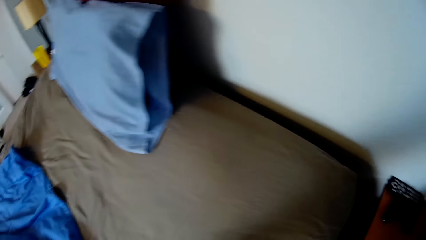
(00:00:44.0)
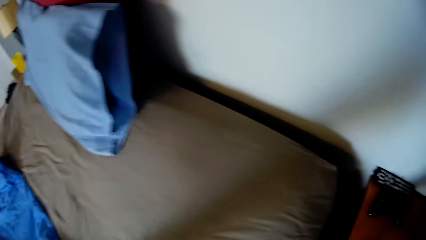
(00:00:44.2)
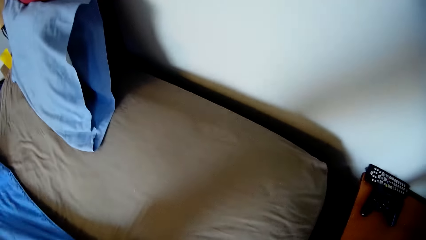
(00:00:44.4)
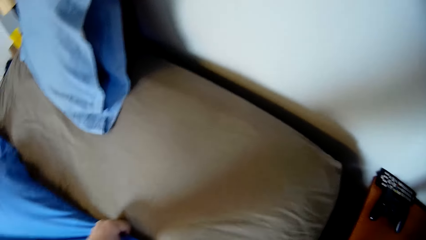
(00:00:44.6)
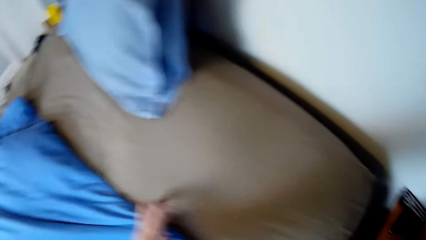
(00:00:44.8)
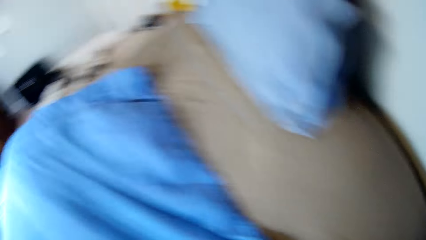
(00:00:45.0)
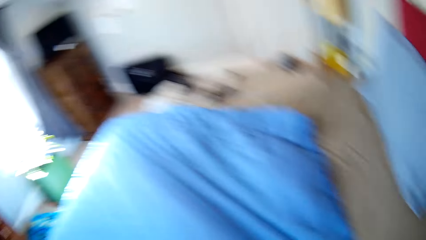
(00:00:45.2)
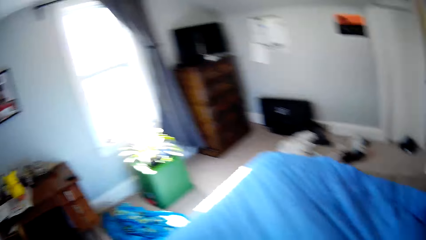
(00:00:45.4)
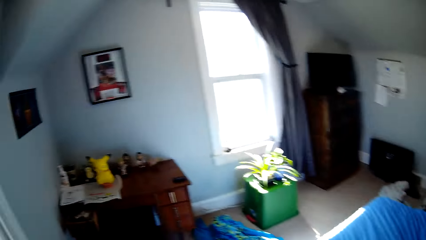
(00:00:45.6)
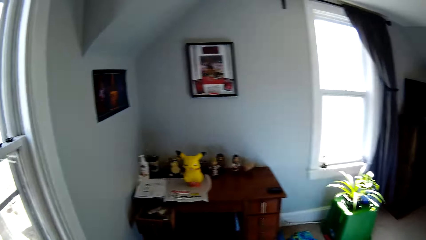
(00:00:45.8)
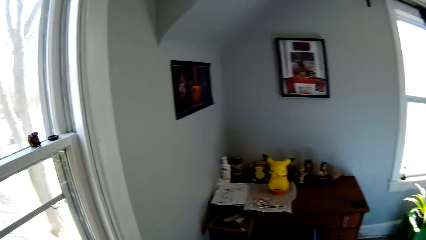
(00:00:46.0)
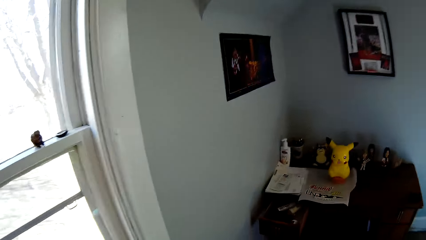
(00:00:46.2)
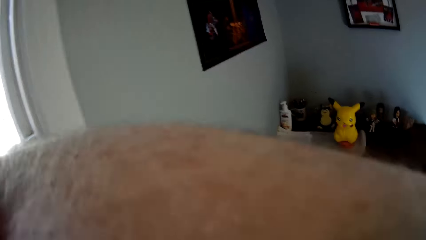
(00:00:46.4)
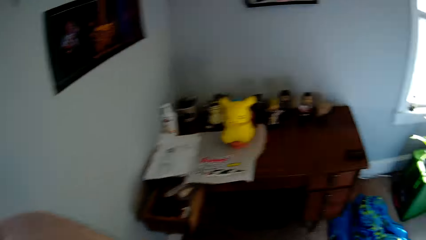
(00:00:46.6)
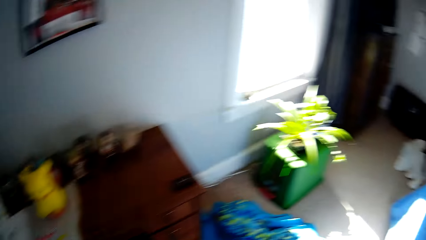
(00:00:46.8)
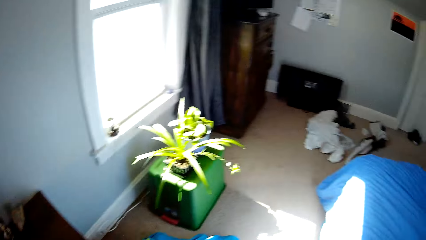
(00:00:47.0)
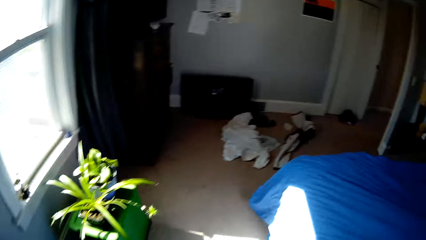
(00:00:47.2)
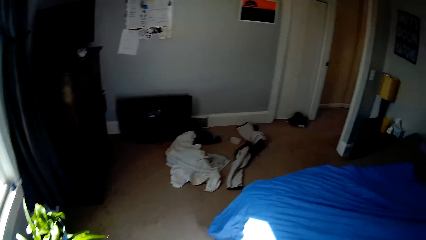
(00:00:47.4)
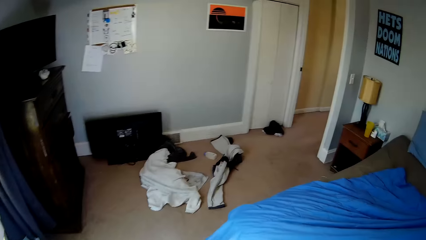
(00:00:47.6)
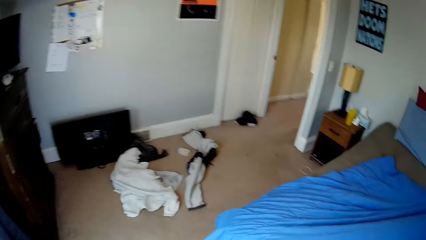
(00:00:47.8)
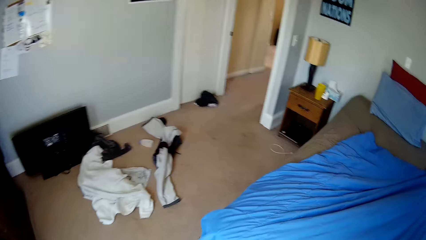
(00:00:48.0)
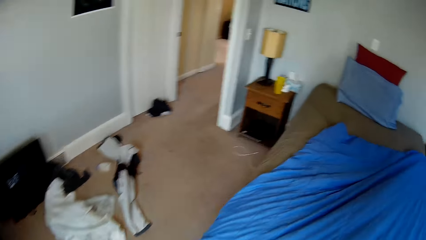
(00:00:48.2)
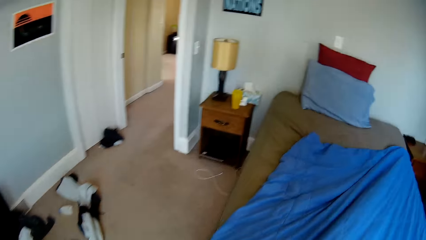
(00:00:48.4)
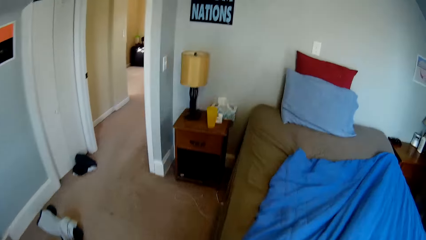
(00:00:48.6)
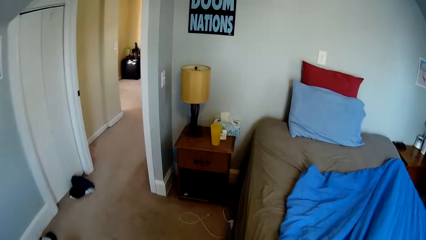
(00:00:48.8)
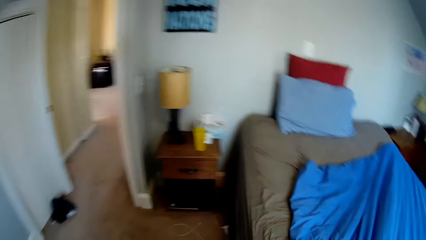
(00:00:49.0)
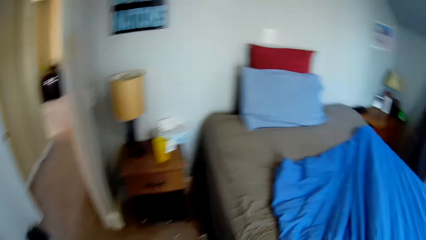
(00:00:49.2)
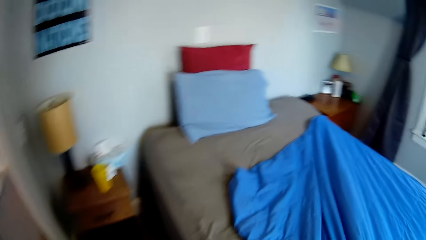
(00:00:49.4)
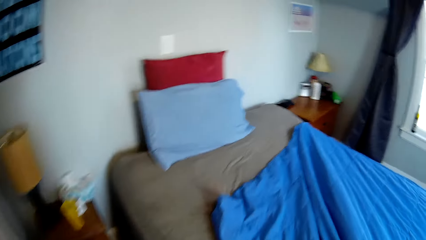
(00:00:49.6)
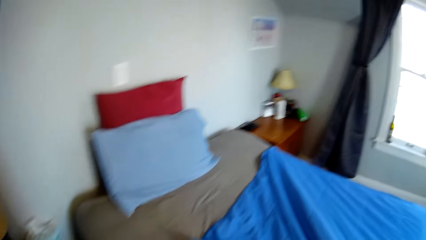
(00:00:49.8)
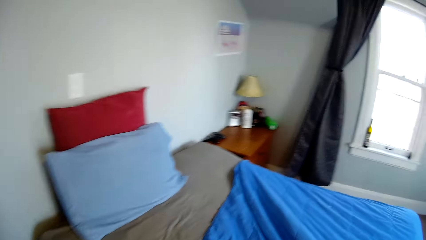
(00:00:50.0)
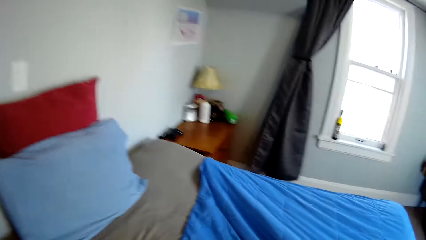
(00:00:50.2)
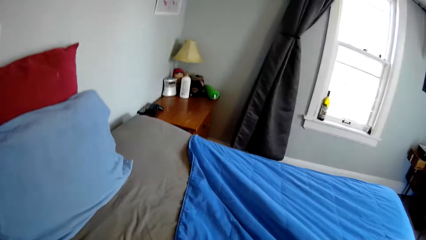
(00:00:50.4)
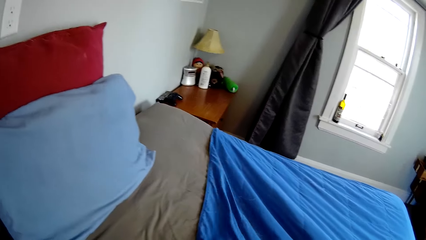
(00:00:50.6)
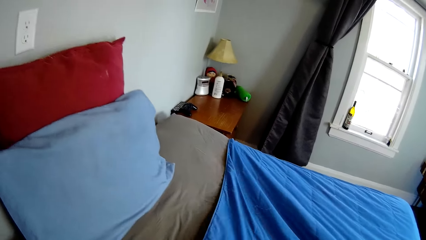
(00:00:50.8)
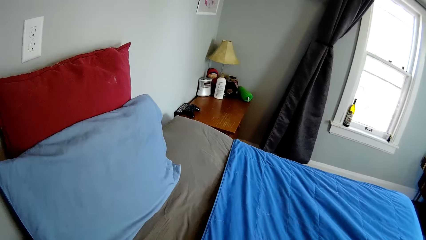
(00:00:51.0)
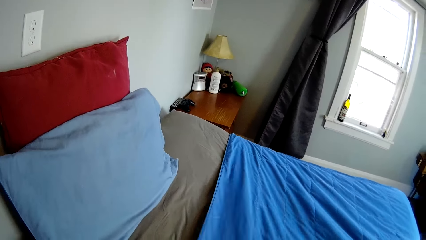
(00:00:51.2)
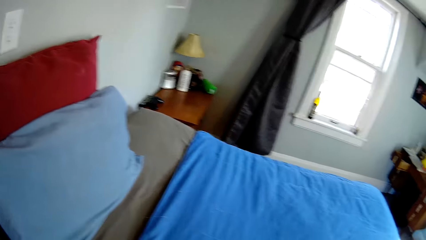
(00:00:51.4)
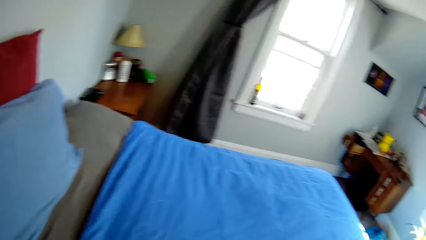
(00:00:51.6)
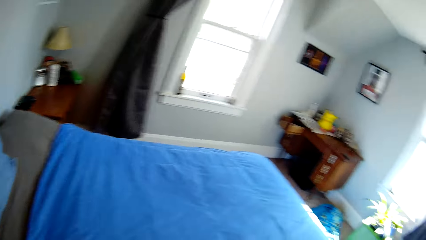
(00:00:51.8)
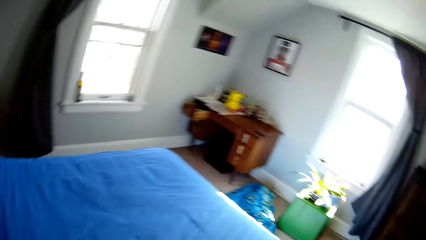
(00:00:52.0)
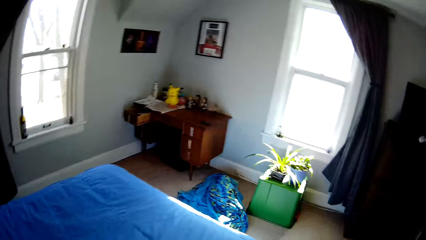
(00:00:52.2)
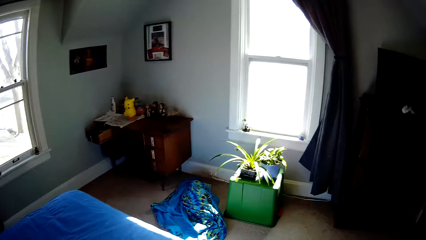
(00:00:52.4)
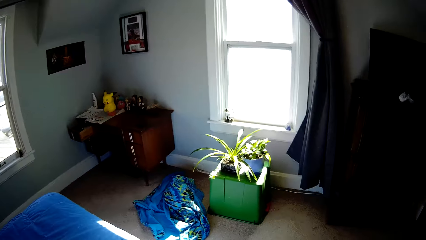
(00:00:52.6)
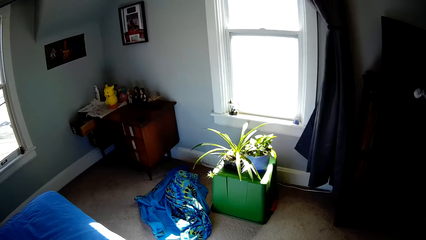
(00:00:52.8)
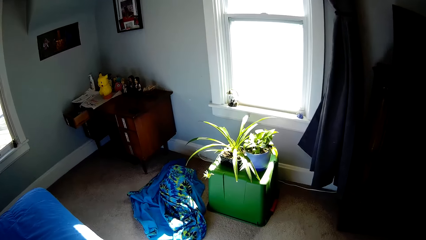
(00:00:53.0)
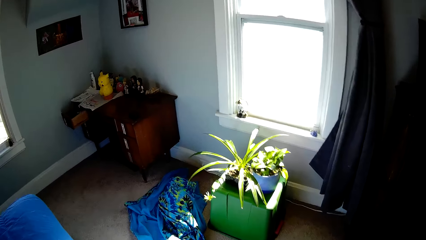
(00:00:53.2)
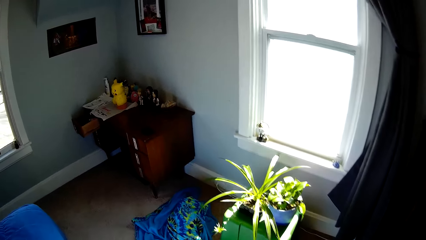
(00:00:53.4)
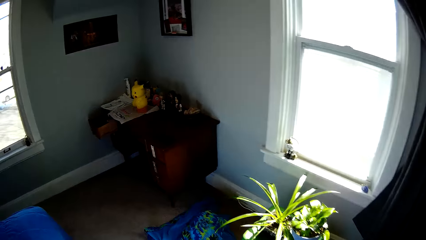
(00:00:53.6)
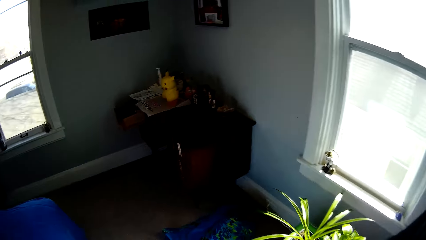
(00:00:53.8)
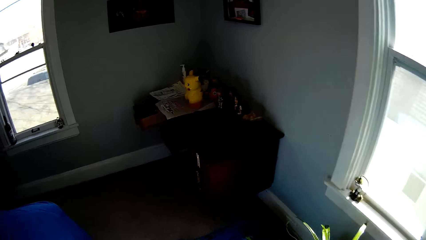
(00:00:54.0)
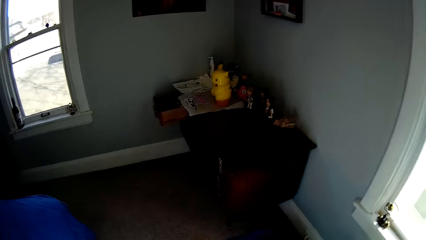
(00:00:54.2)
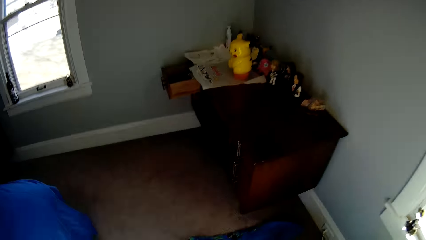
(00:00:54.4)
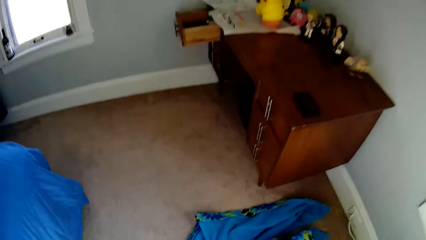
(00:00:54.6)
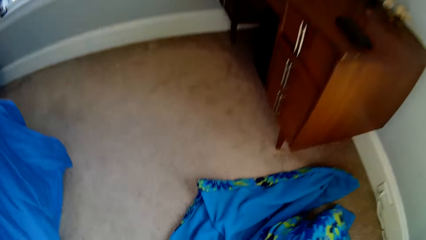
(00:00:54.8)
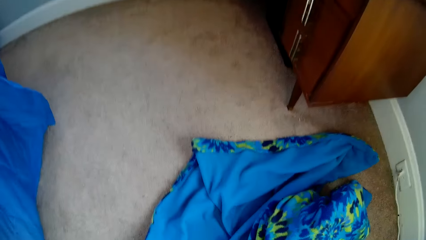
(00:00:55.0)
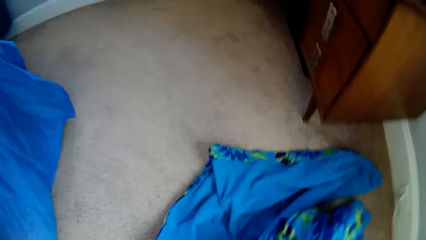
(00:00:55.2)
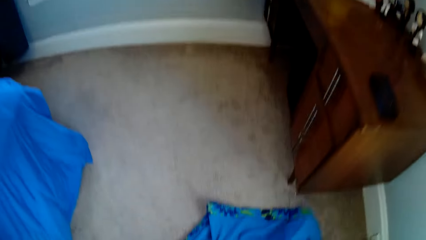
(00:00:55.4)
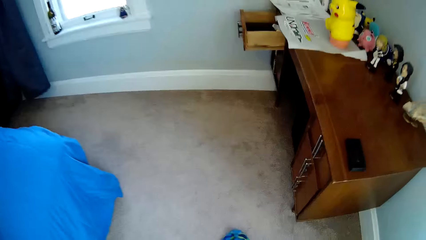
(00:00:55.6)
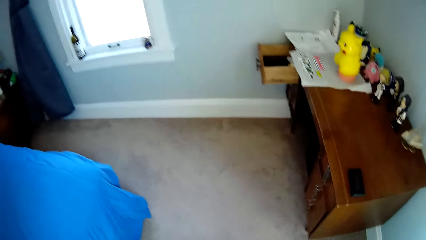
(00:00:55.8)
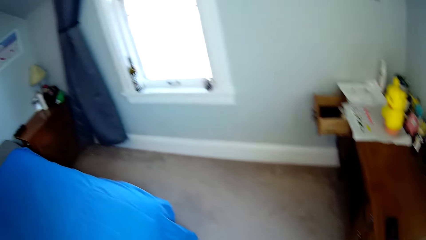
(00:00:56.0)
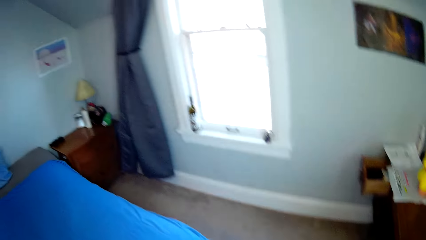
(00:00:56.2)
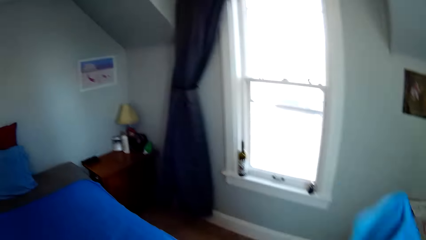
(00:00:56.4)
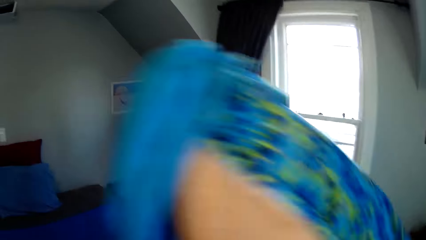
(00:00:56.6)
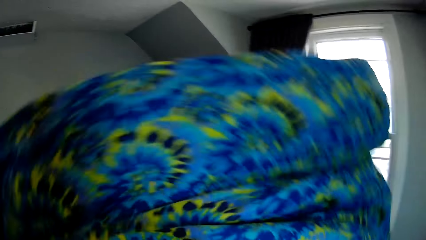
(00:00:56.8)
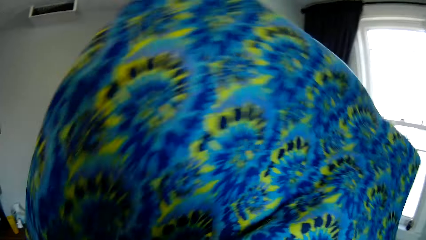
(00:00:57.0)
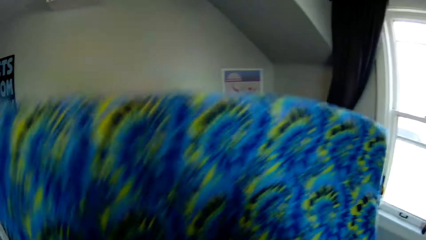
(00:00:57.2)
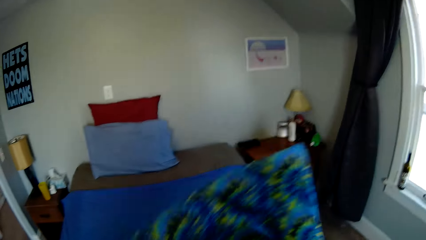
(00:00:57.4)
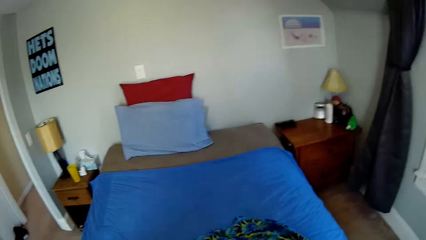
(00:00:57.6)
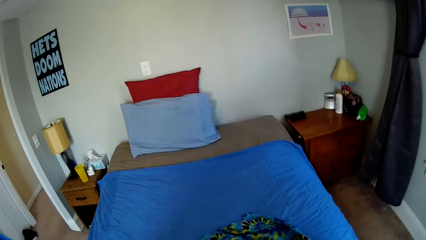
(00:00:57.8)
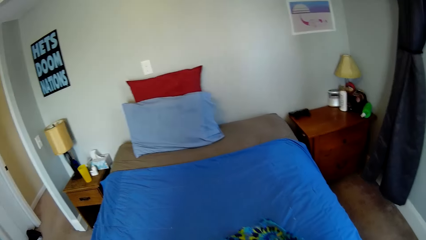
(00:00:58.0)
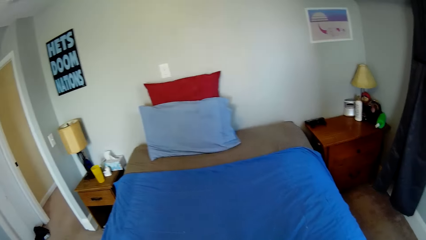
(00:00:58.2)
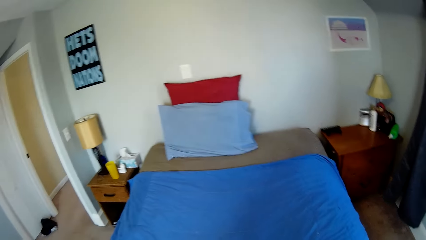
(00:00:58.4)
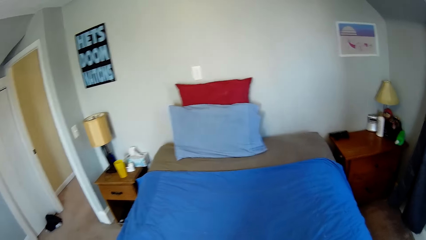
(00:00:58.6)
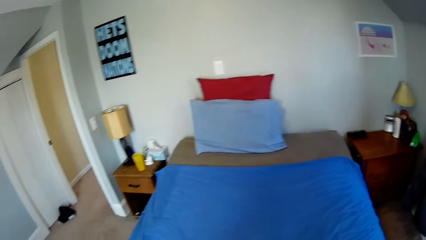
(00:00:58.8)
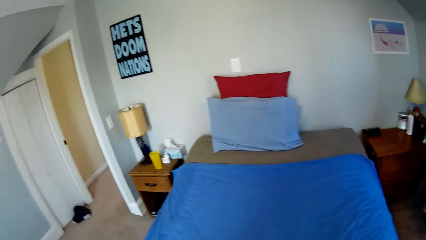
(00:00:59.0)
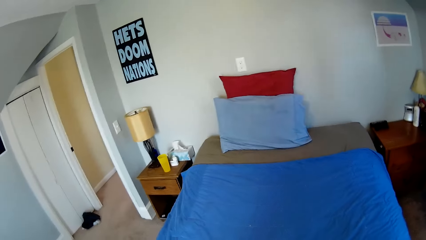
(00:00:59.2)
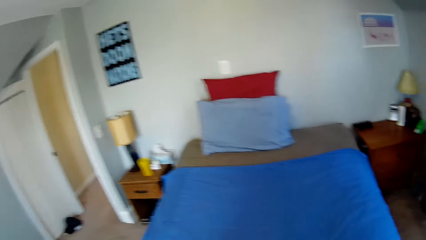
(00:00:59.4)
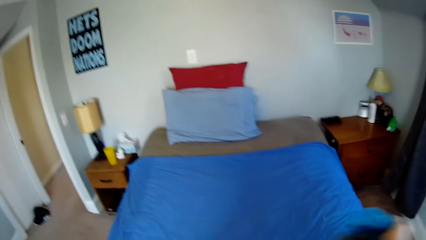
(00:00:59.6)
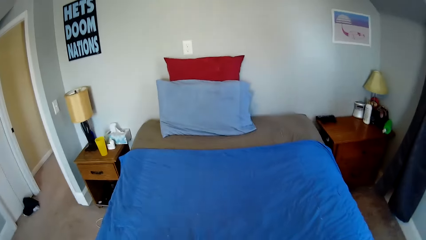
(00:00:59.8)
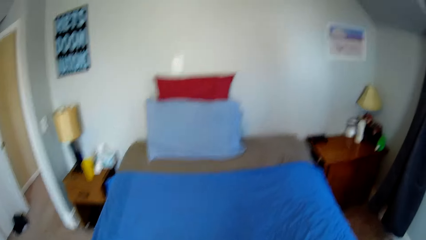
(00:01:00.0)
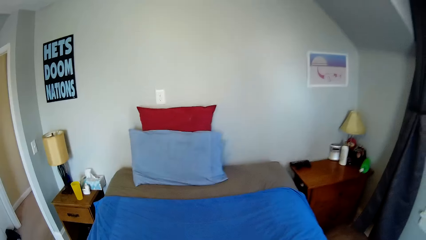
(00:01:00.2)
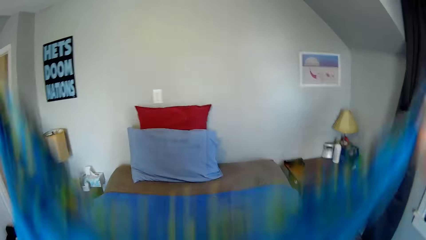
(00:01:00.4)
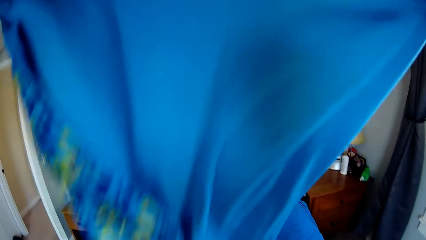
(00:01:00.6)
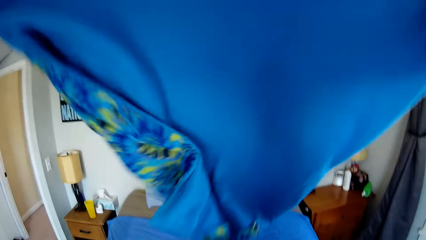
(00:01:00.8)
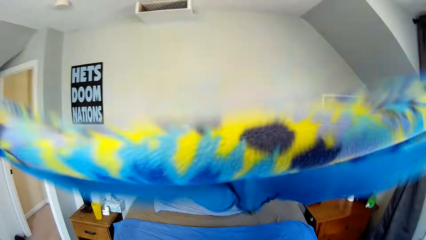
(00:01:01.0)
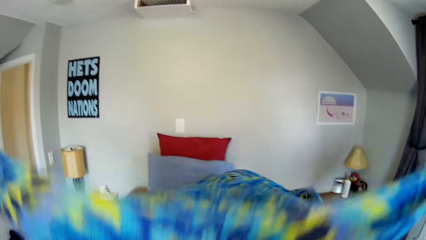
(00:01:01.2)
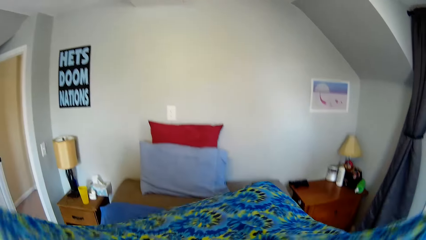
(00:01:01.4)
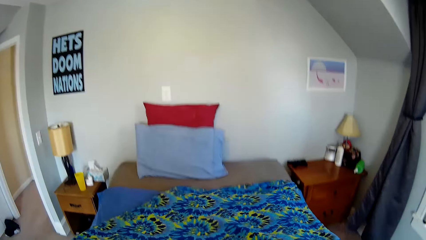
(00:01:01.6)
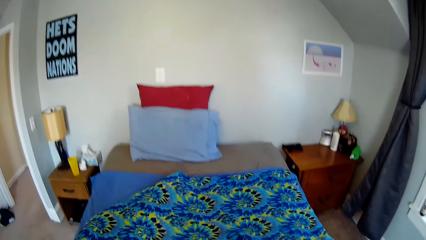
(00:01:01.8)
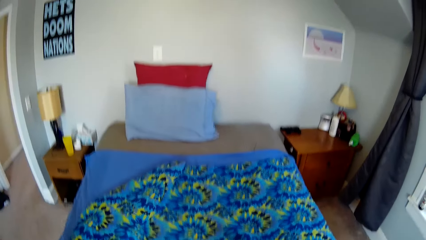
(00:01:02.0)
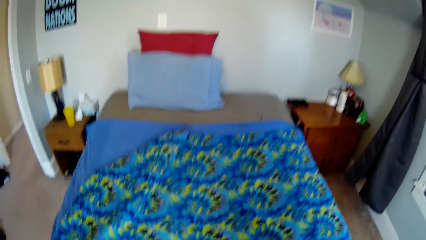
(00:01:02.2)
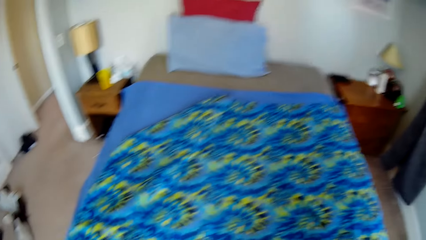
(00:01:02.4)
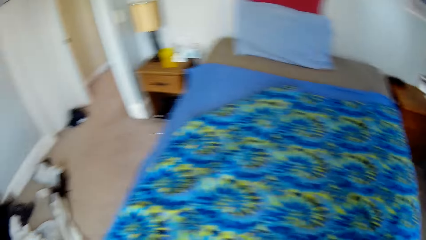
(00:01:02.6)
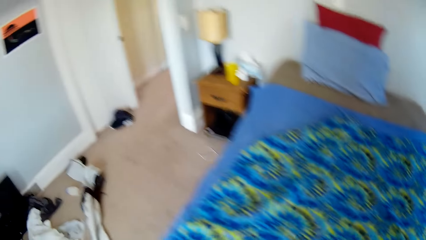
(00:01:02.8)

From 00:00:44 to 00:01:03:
The camera wearer coughs. They pick up another bedsheet from the ground. They spread the bedsheet on a bed. They make the bed.
